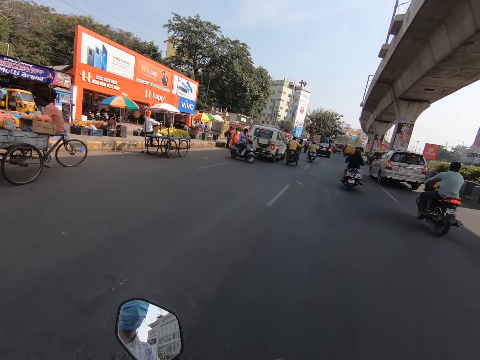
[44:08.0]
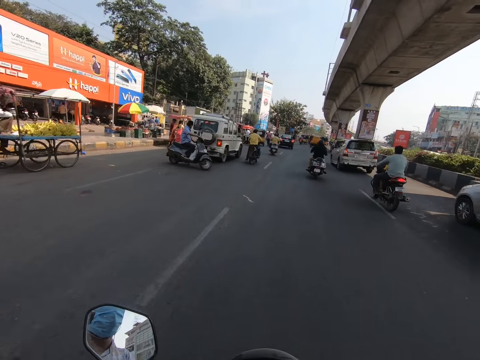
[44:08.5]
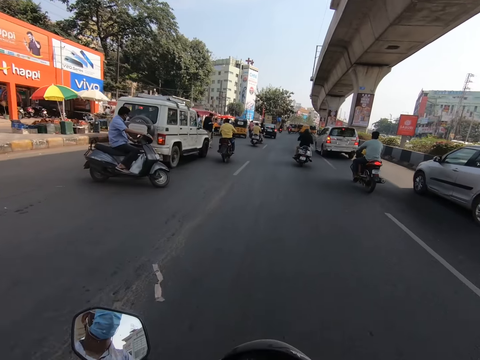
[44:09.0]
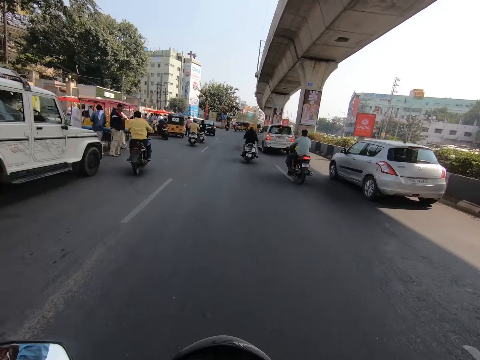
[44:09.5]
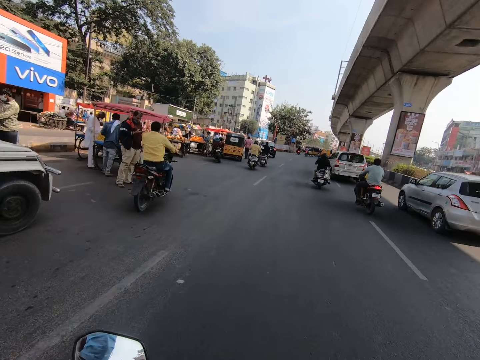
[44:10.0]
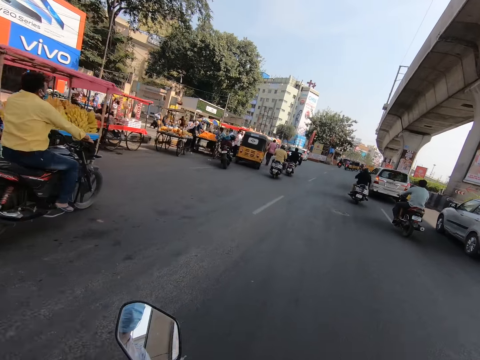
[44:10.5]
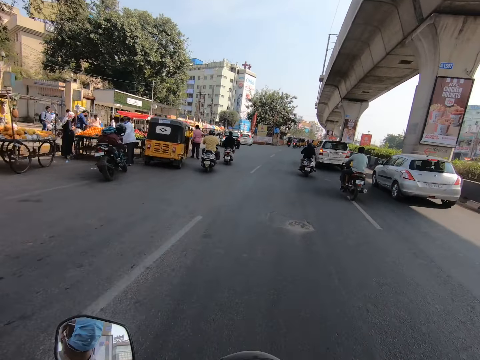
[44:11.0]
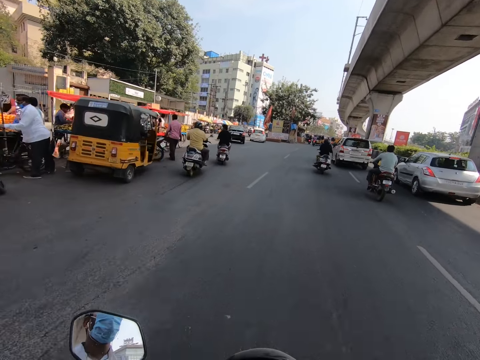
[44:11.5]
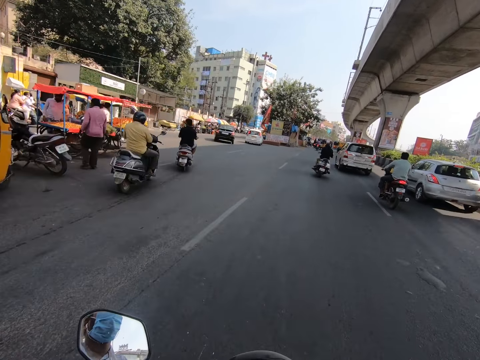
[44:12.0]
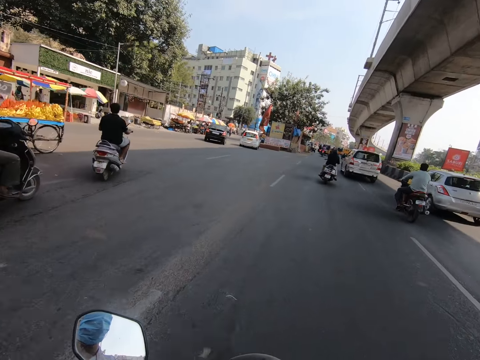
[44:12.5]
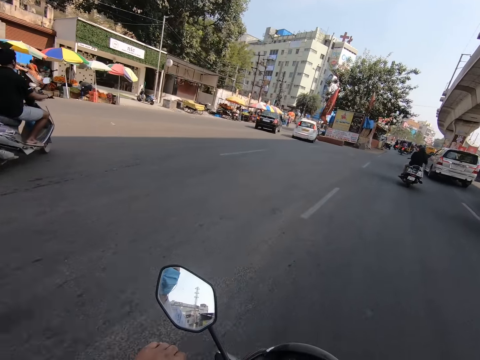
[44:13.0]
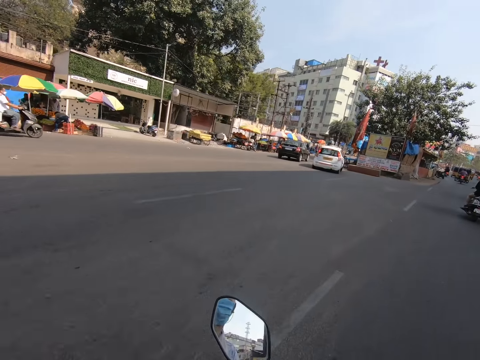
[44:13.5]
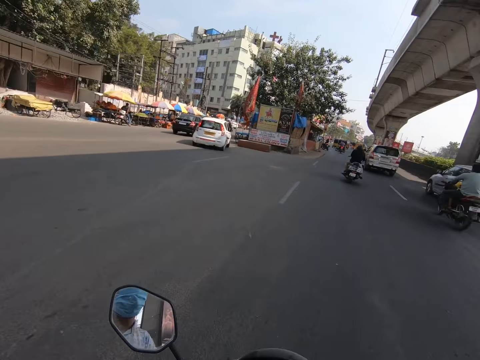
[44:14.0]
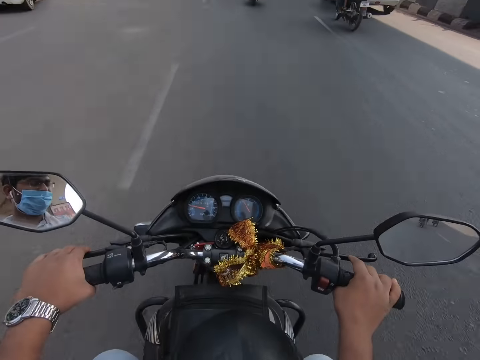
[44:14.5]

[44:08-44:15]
The camera wearer rides the motorcycle past the white SUV.

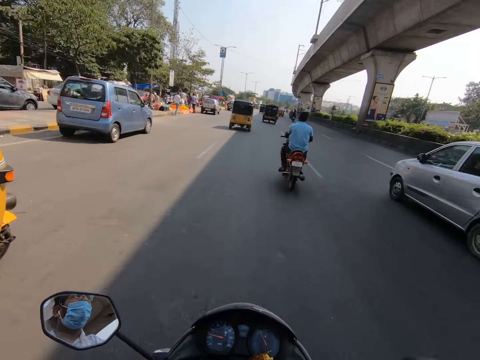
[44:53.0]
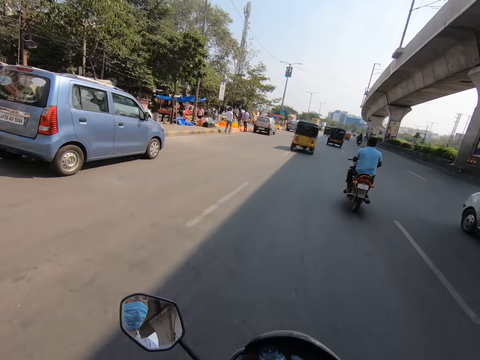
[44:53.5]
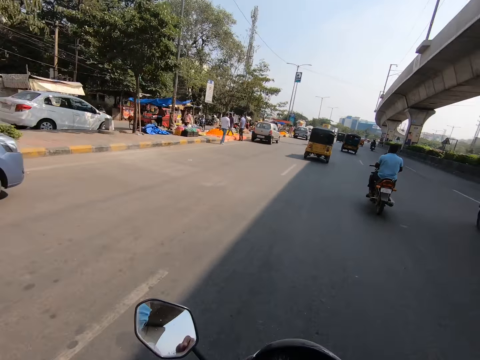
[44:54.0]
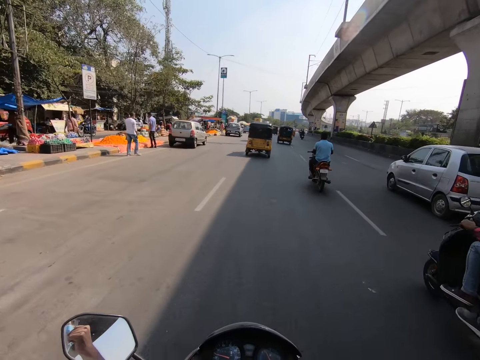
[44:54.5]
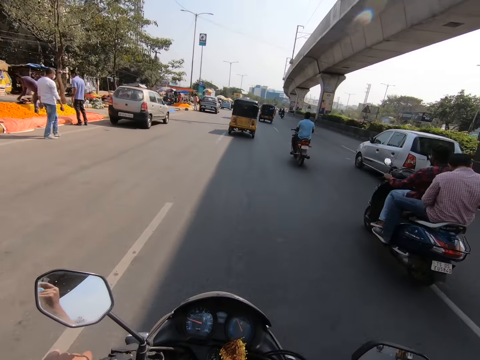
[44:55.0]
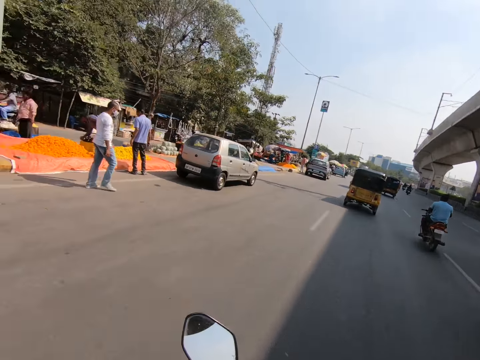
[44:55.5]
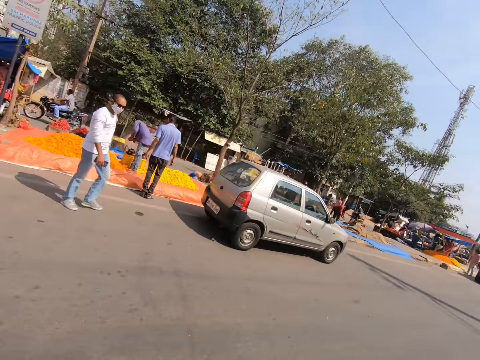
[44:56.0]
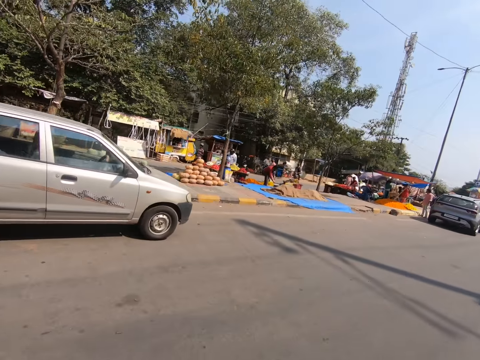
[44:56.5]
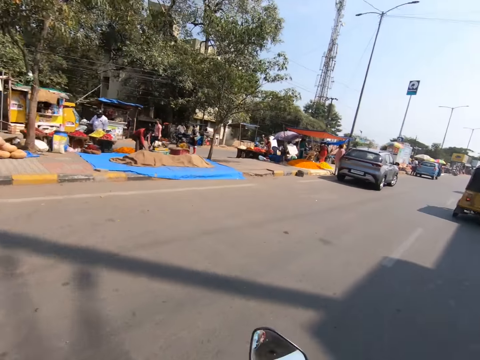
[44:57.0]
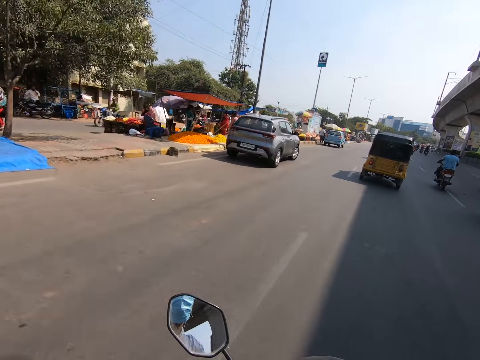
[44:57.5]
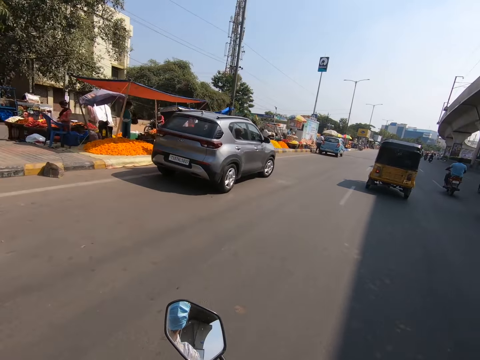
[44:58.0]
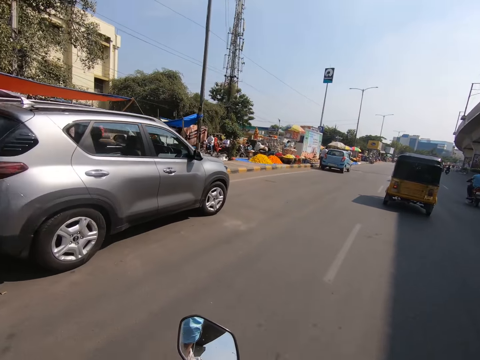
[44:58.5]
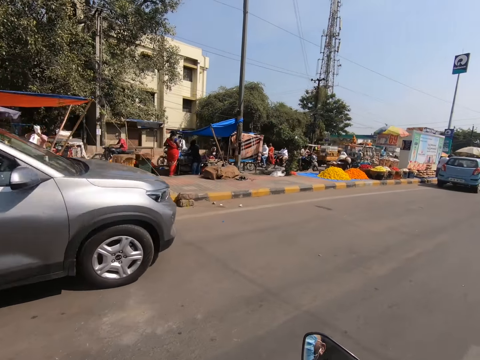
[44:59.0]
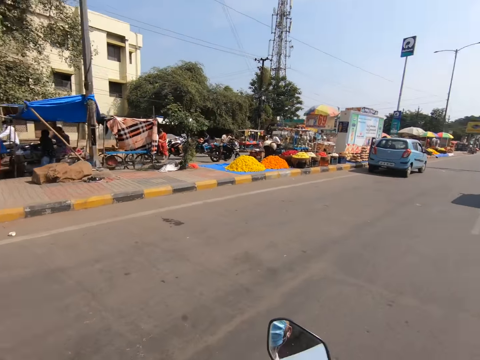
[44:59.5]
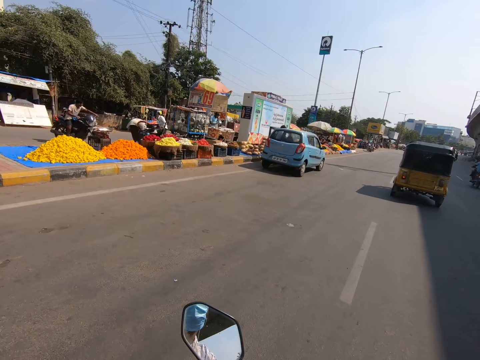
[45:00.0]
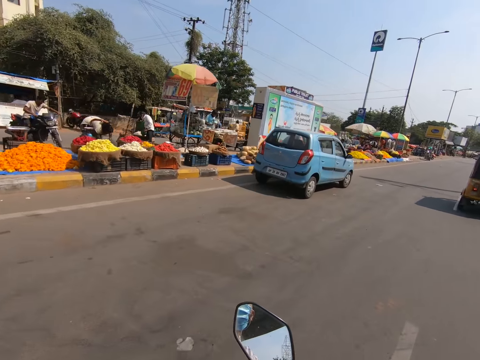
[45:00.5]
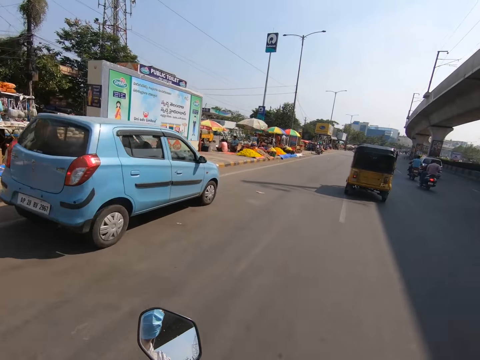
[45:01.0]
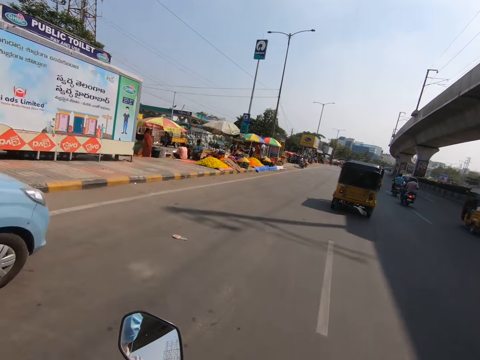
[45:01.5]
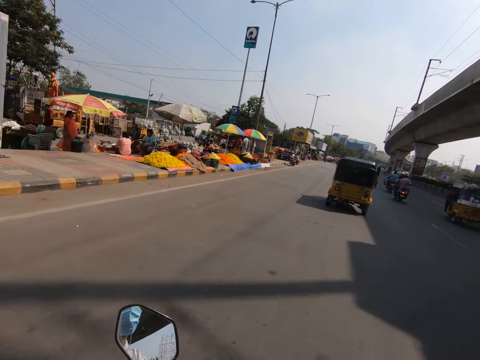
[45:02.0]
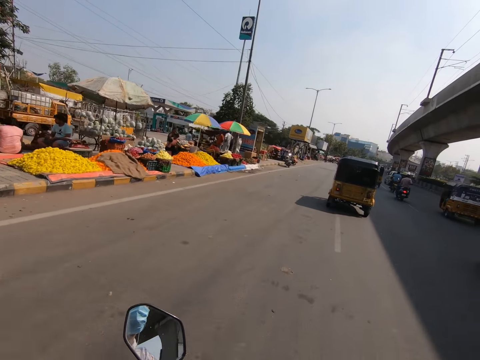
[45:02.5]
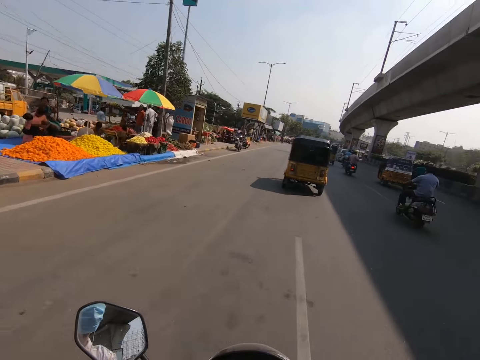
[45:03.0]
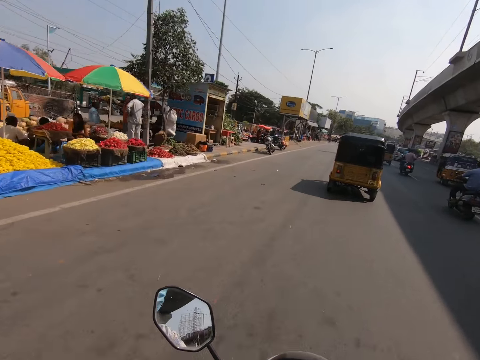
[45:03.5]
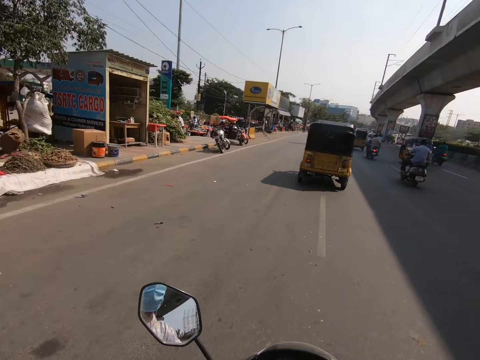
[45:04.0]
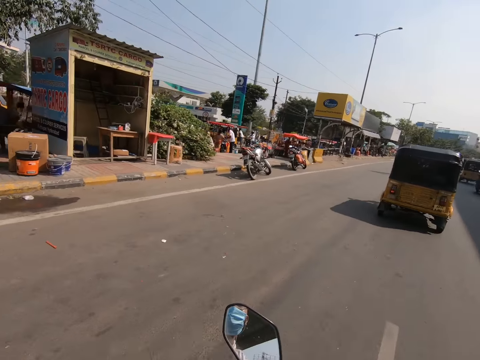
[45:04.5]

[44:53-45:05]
The camera wearer adjusts a mask on the face. They drive a motorbike on the road.

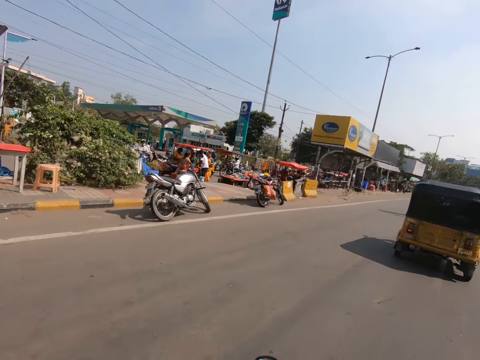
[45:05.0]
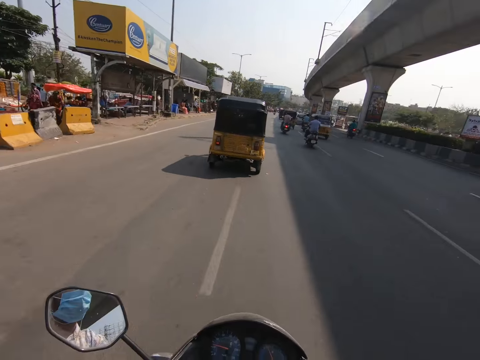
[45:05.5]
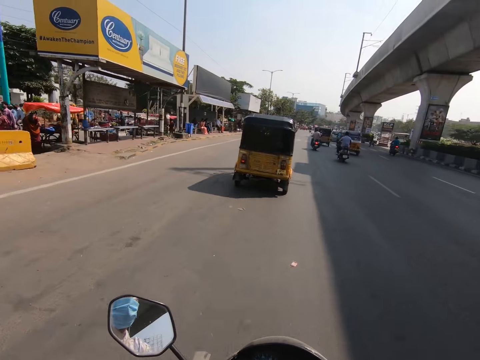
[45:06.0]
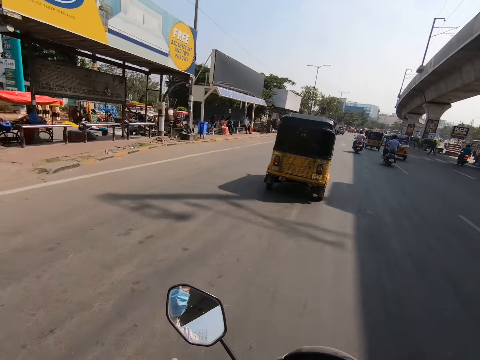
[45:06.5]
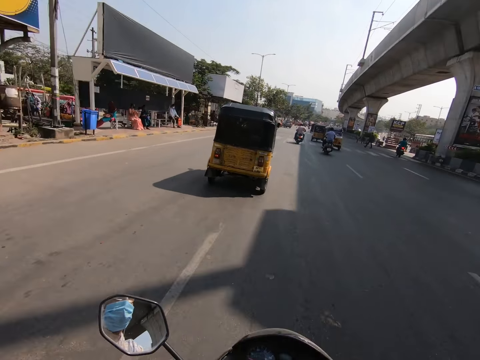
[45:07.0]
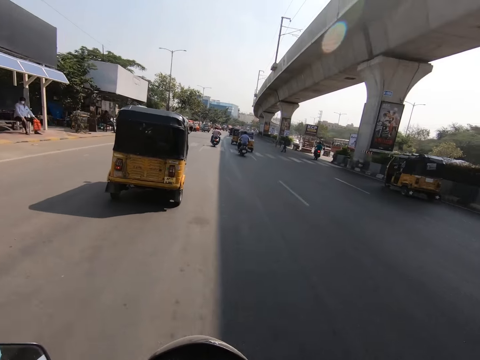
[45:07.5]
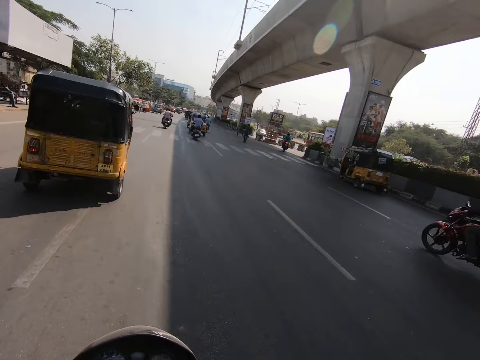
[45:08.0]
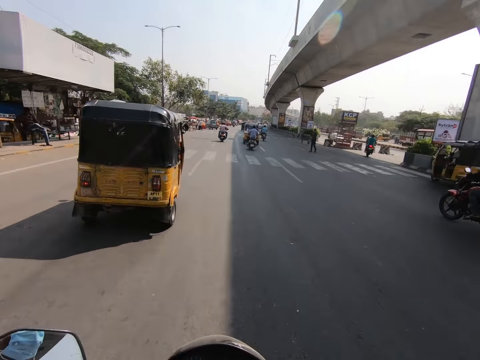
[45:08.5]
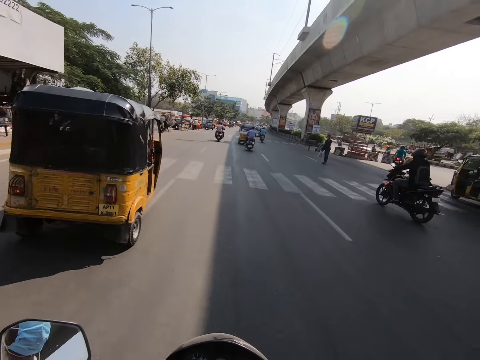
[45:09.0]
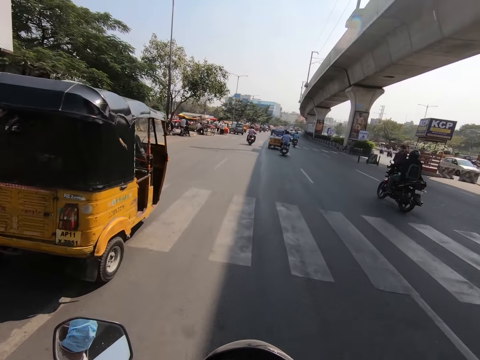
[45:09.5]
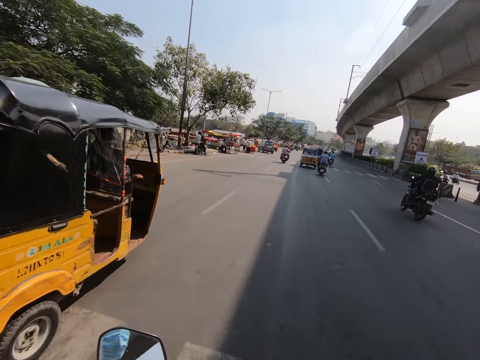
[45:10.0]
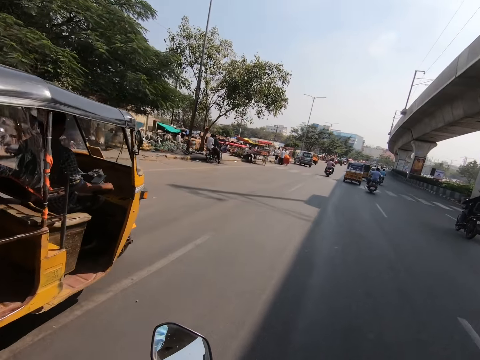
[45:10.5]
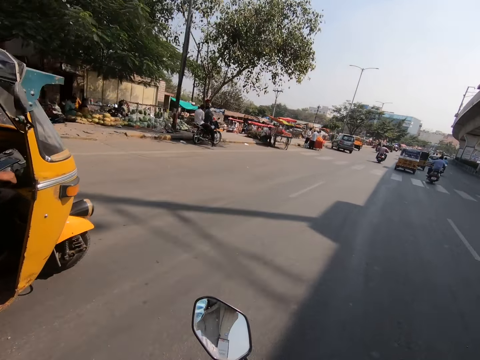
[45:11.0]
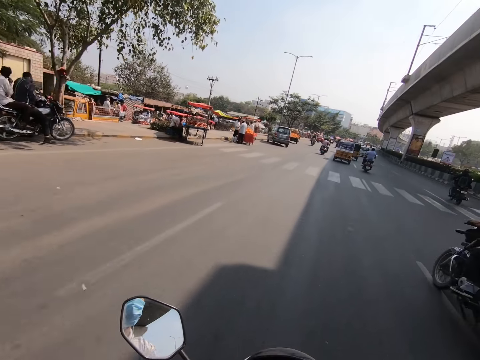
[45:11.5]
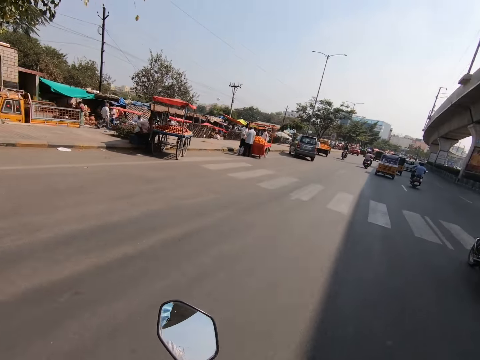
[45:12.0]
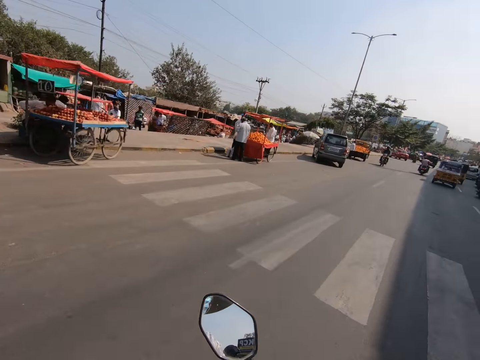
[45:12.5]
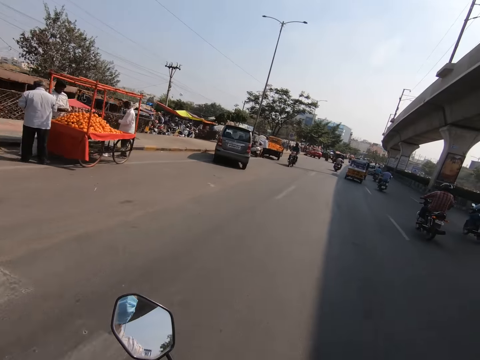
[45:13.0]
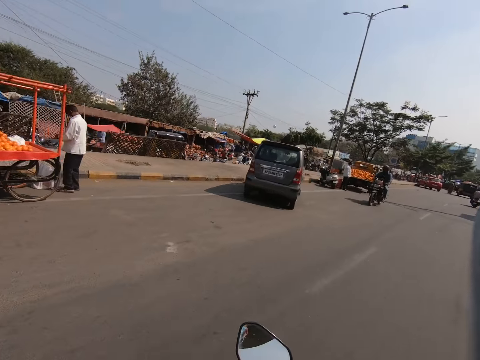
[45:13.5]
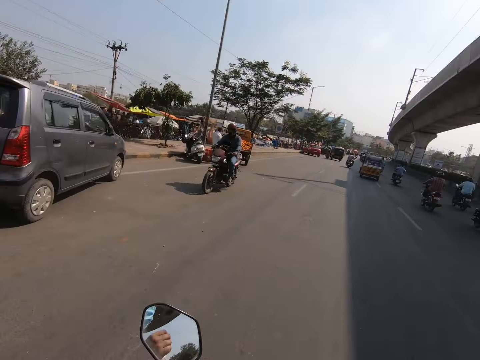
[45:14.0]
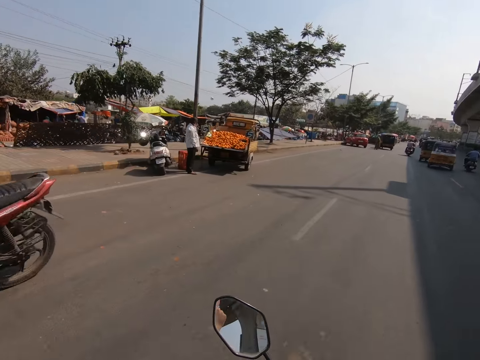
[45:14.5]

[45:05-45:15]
The camera wearer adjusts a mask on the face.
